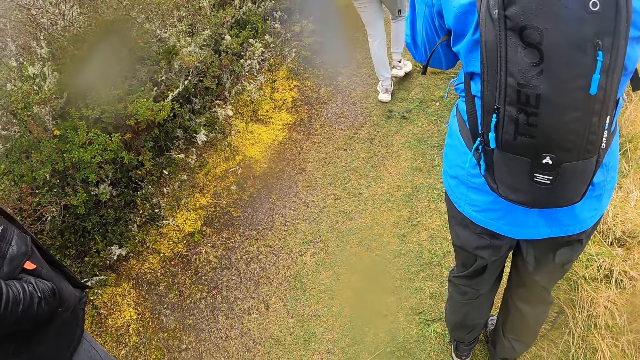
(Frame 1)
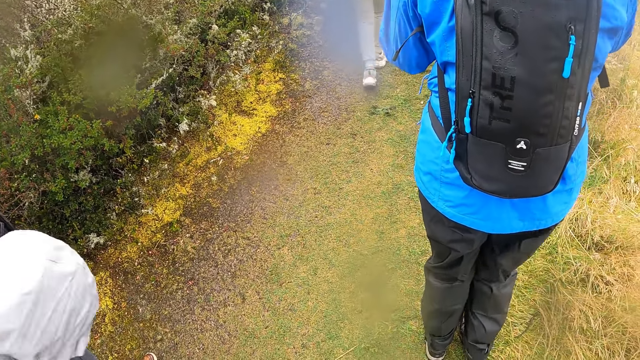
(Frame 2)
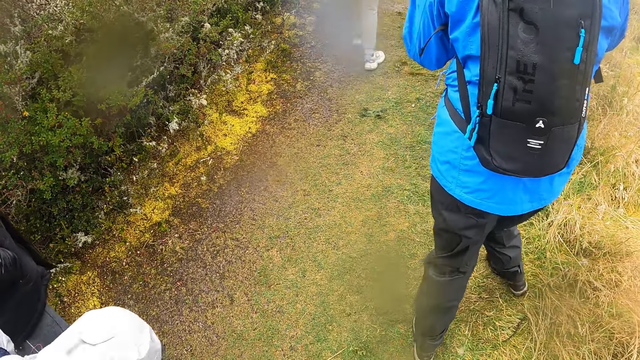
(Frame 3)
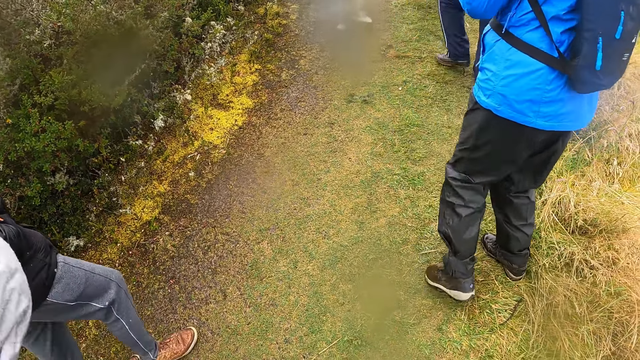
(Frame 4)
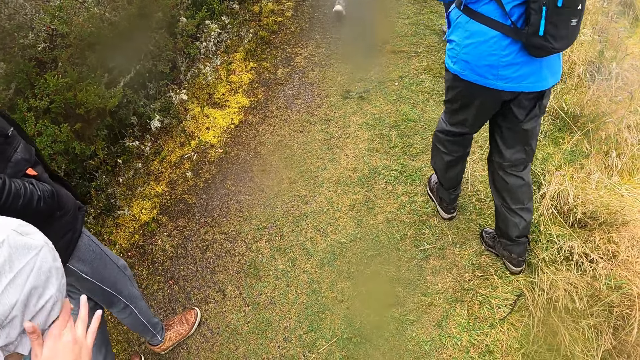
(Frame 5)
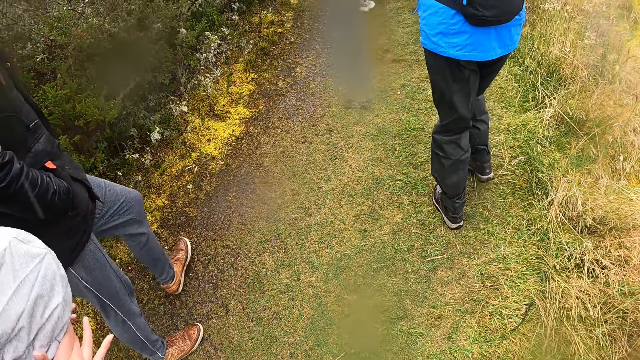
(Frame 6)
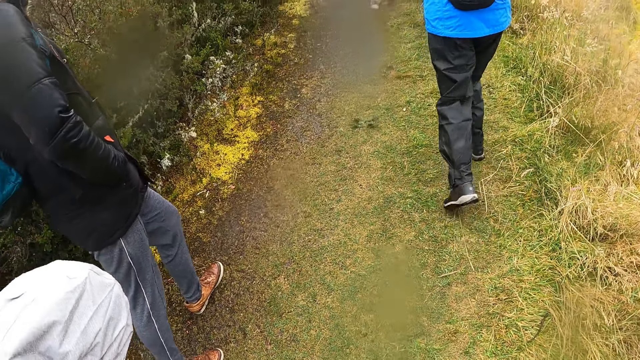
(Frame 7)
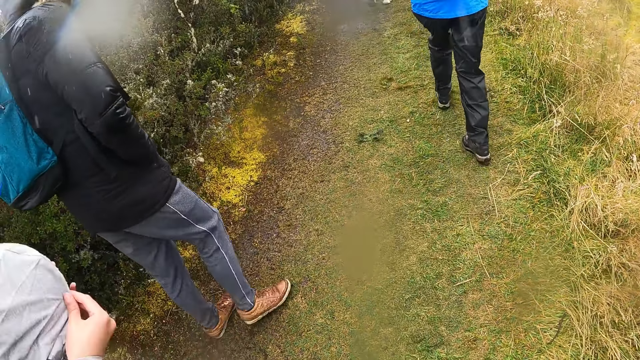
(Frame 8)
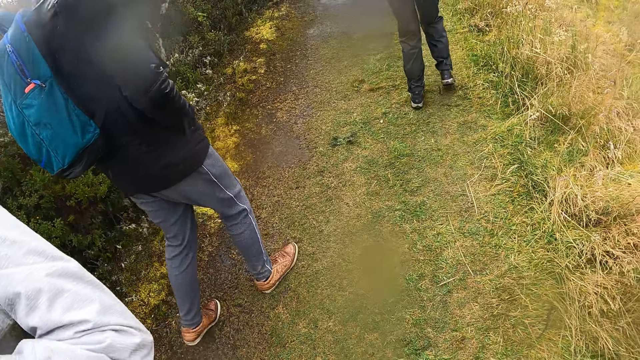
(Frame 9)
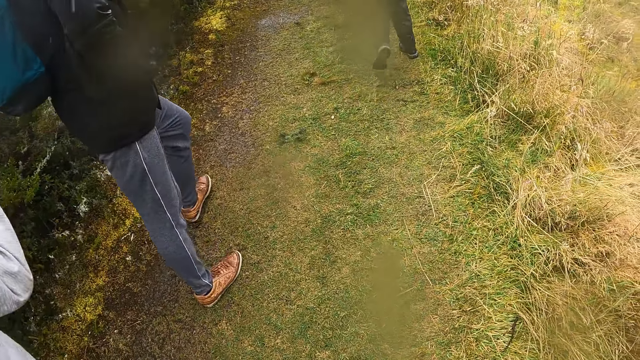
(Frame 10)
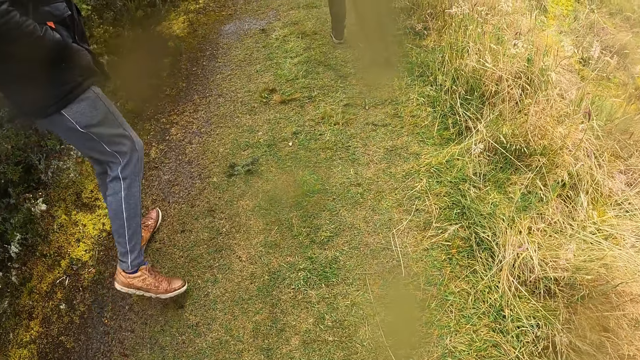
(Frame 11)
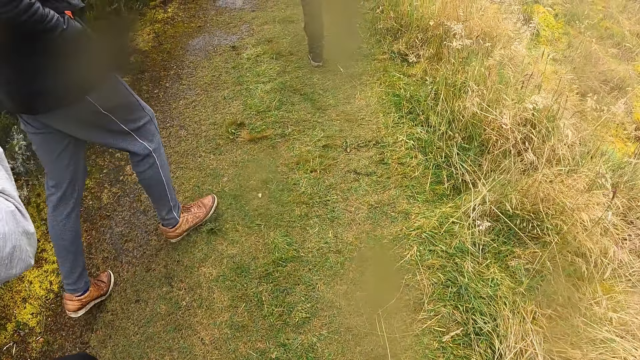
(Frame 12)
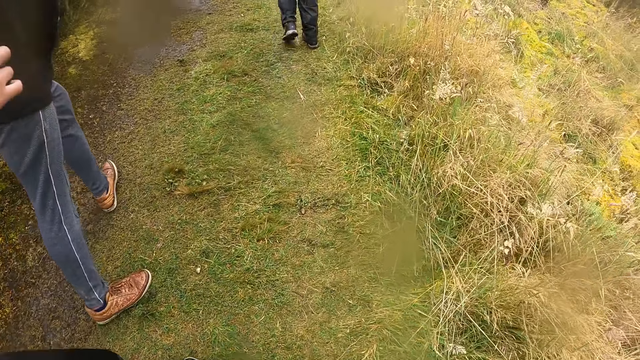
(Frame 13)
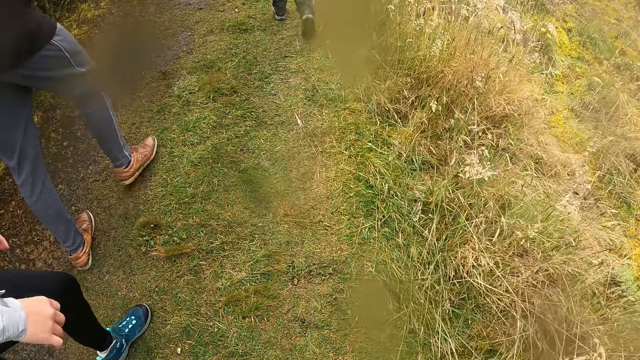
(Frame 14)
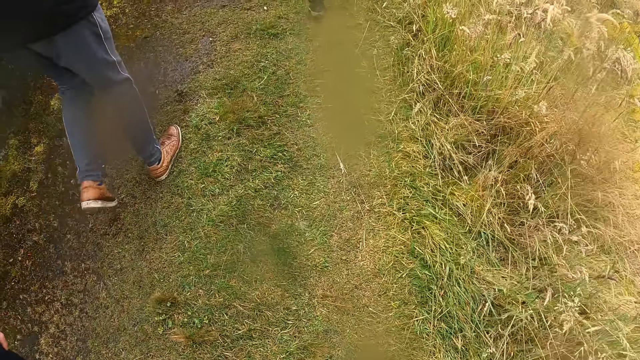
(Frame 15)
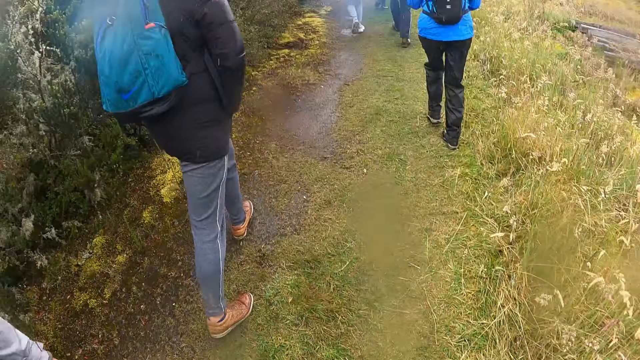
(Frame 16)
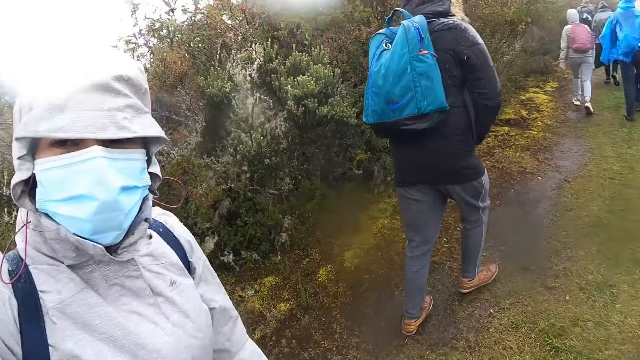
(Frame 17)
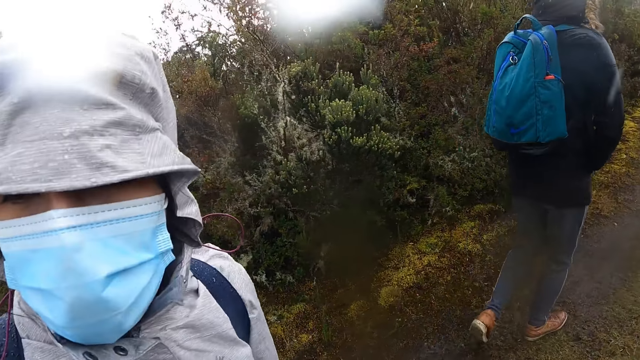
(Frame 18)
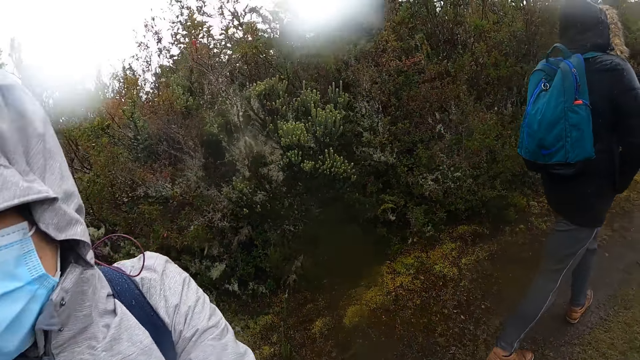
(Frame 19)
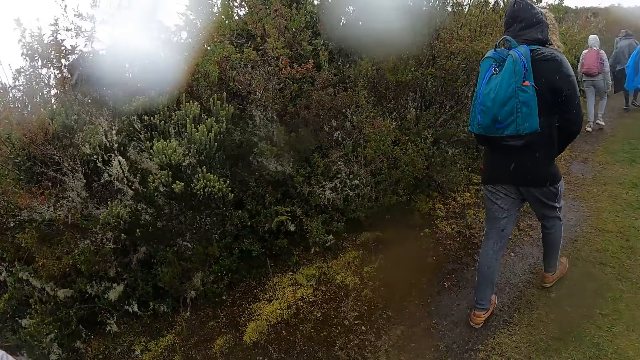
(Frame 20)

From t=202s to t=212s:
The woman walks through the field. The camera wearer walks through the field. A man walks around the field. Another woman interacts with the camera wearer. The man looks at the camera wearer.

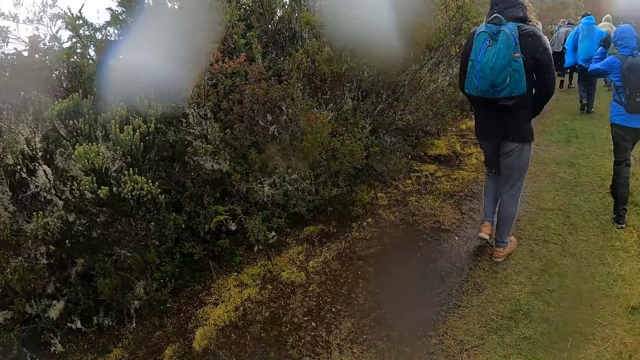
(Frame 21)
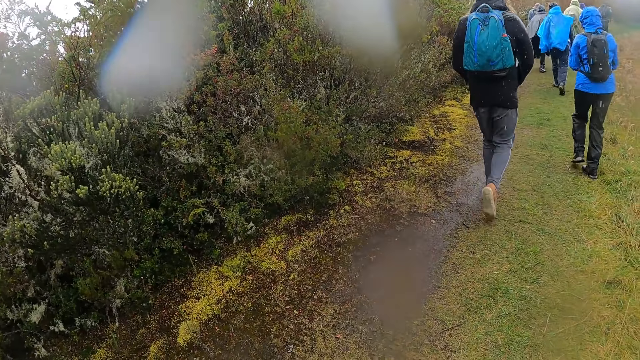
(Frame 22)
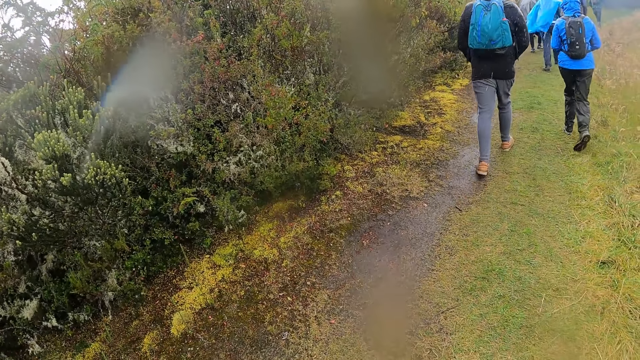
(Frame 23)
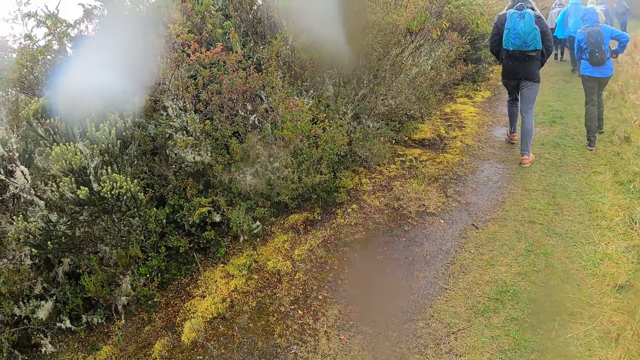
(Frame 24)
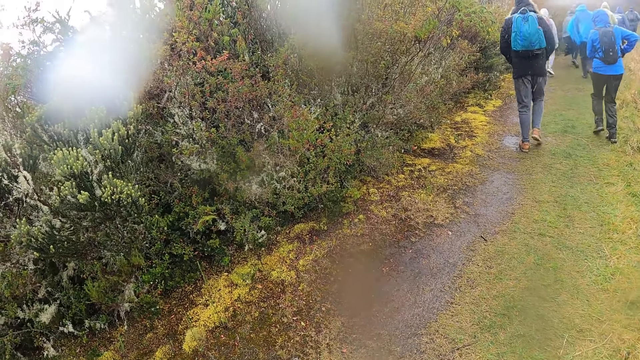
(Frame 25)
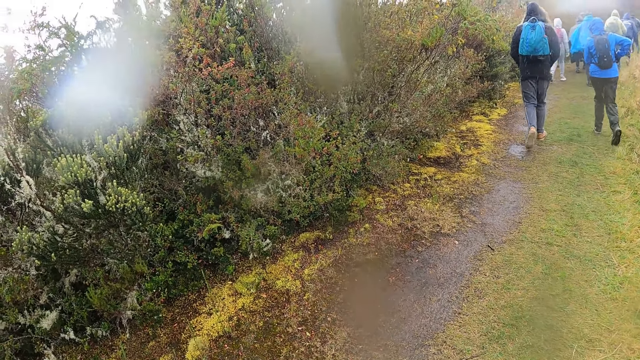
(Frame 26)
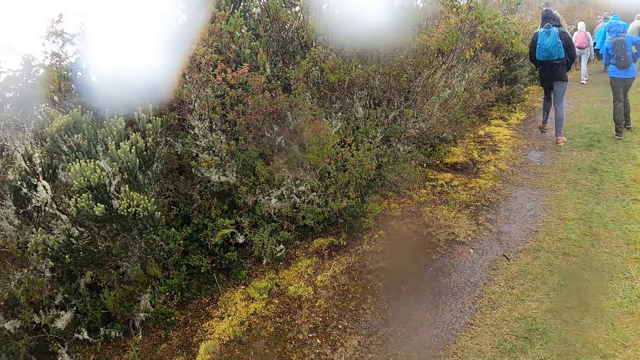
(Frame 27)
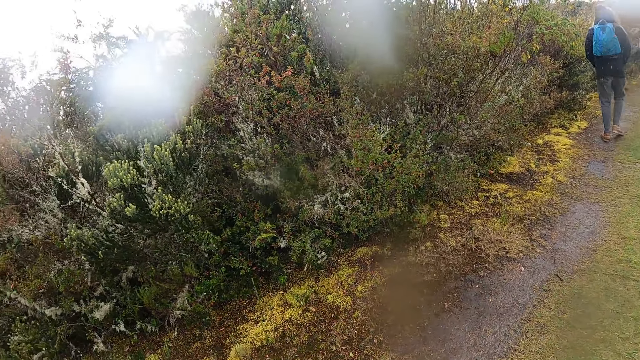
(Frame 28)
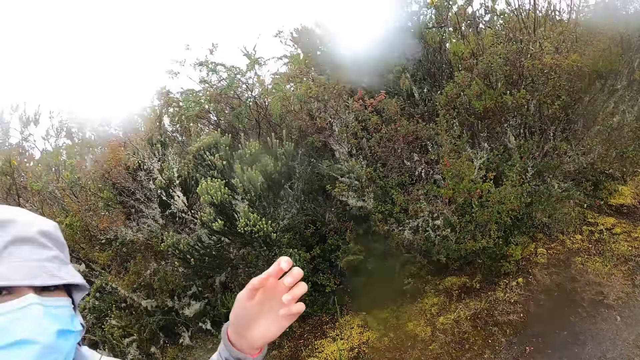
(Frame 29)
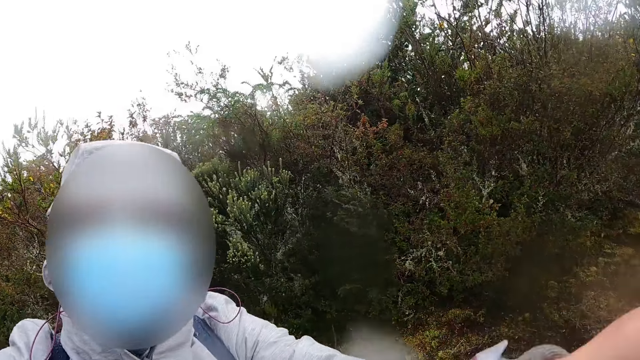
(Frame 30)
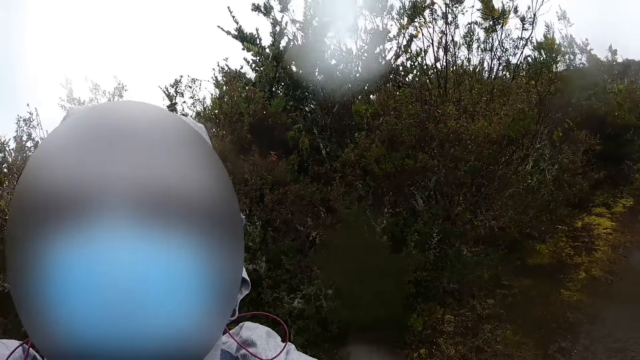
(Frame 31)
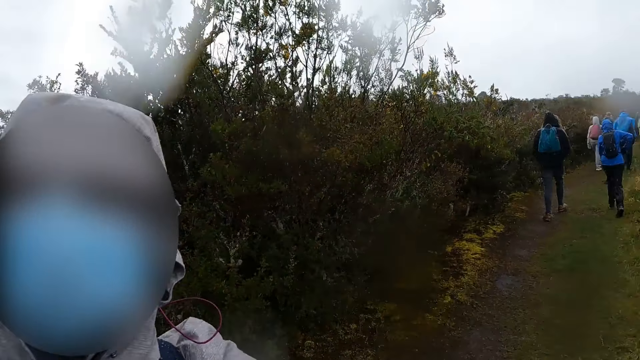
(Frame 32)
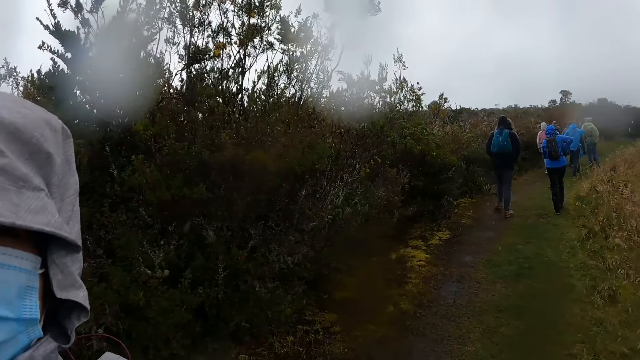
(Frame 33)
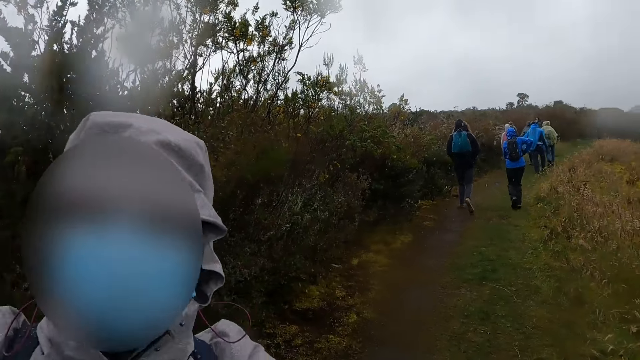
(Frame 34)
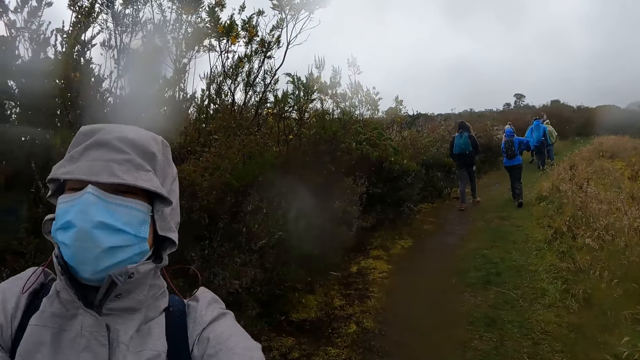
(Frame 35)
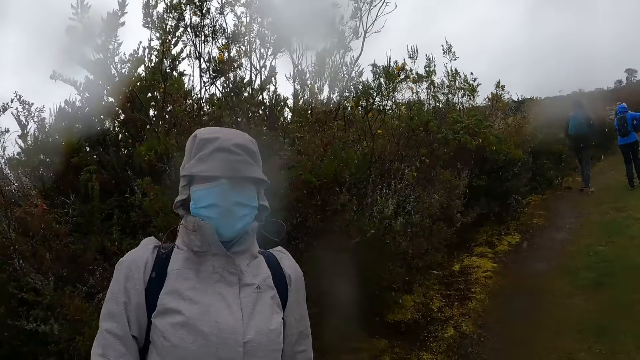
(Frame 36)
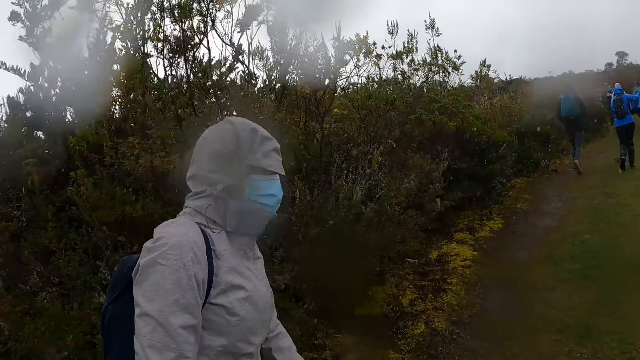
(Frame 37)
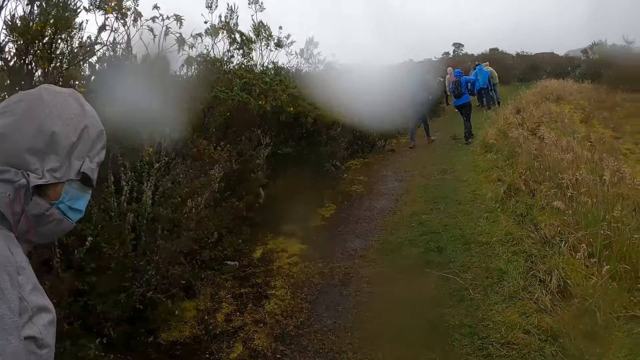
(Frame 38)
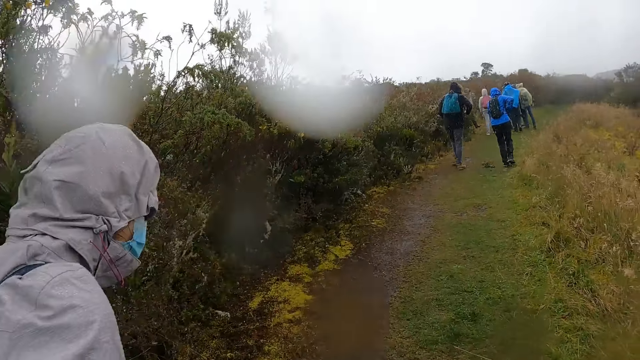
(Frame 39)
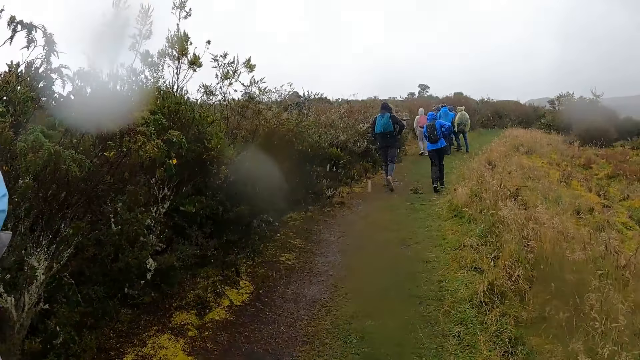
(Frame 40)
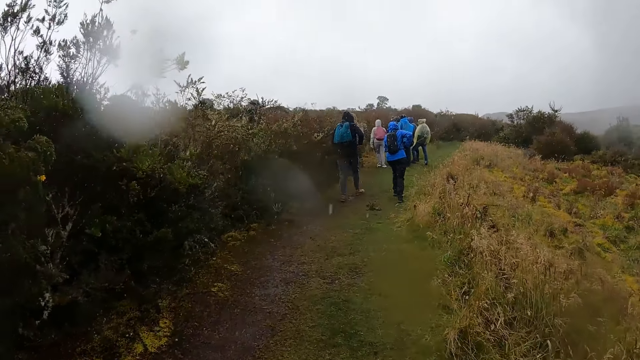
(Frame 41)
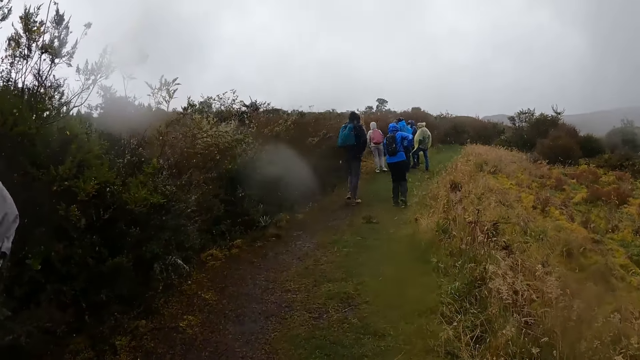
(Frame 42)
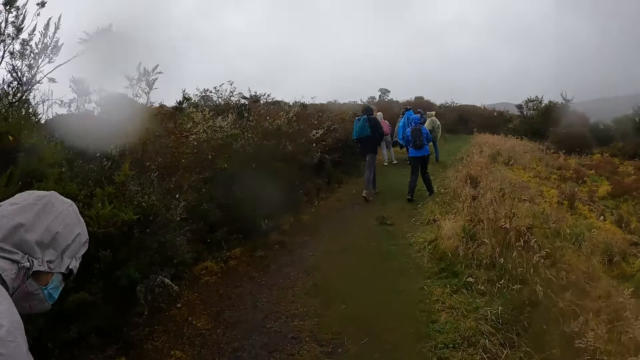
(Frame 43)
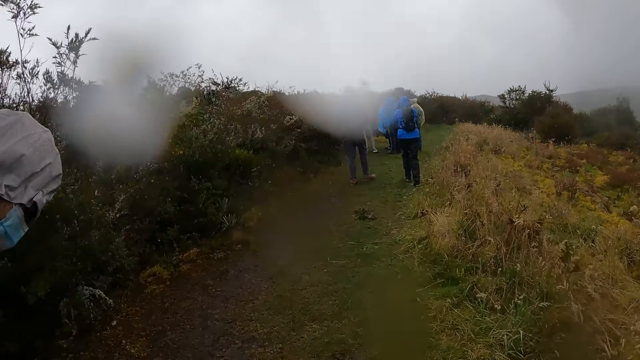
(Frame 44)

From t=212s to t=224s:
The woman touches her head with both her hands. The woman puts her right hand in the jacket pocket. The camera wearer stands in the field. Another woman removes her left hand from the camera wearer's face. The other woman stretches her hand. The other woman interacts with the camera wearer. The camera wearer walks around the field. The other woman walks through the field. The camera wearer walks through the field.
